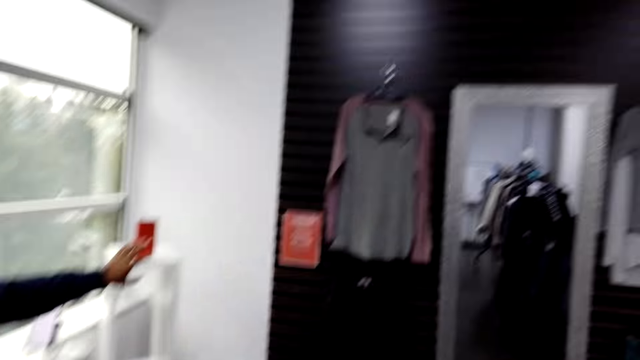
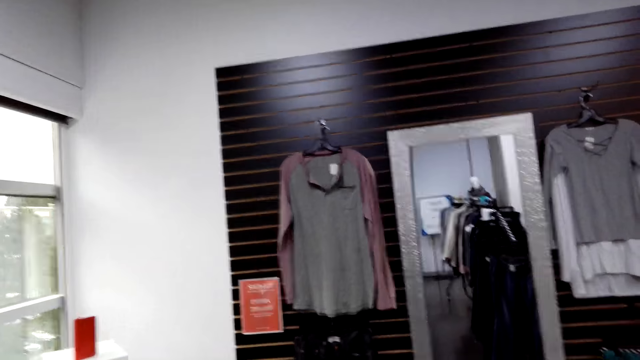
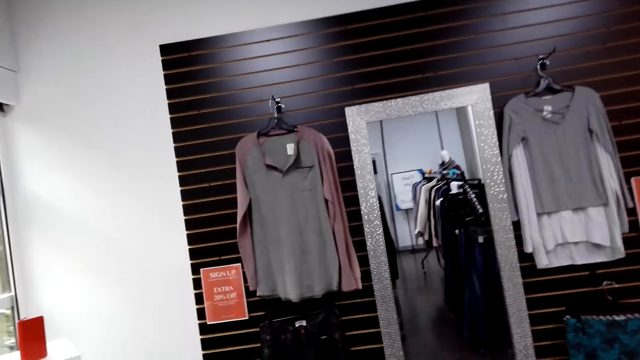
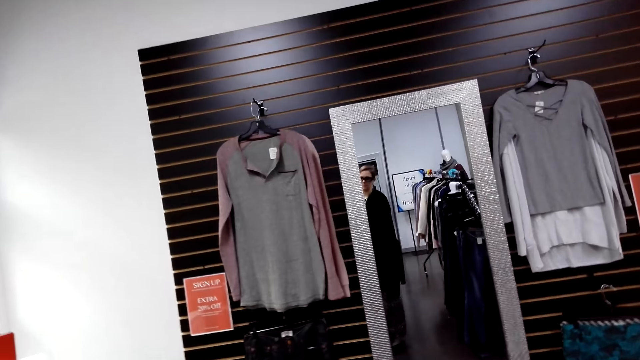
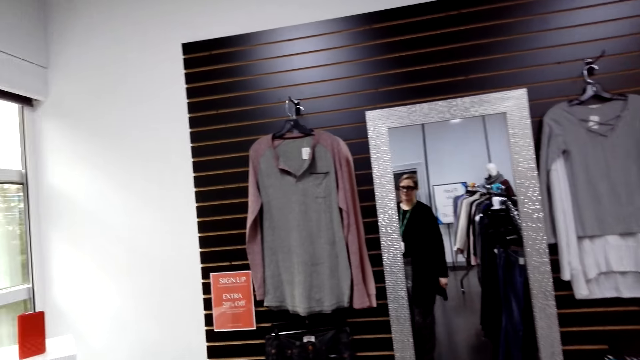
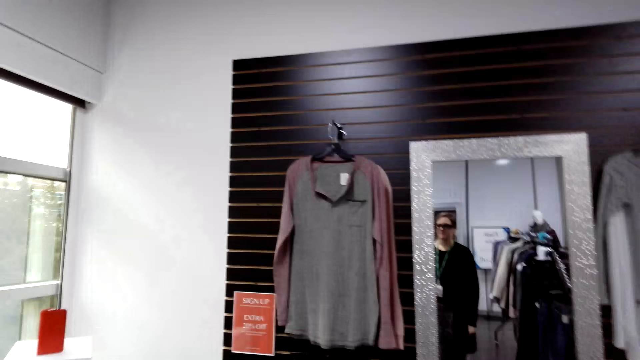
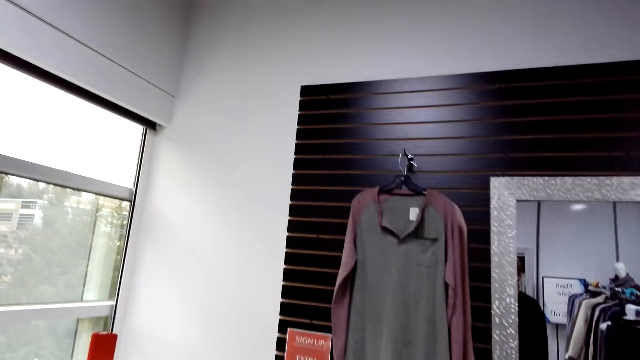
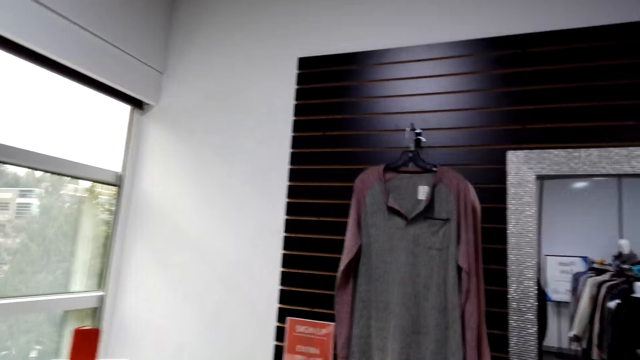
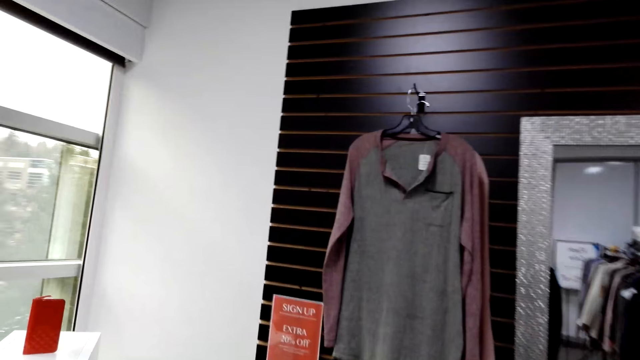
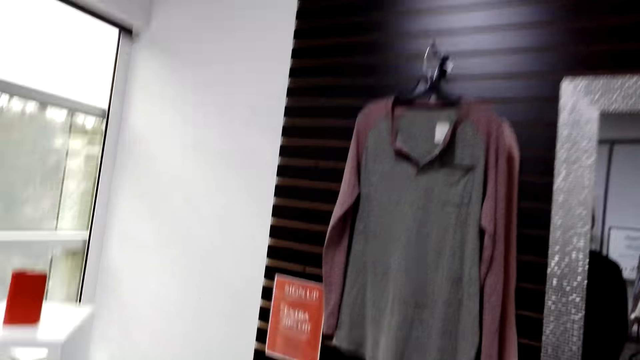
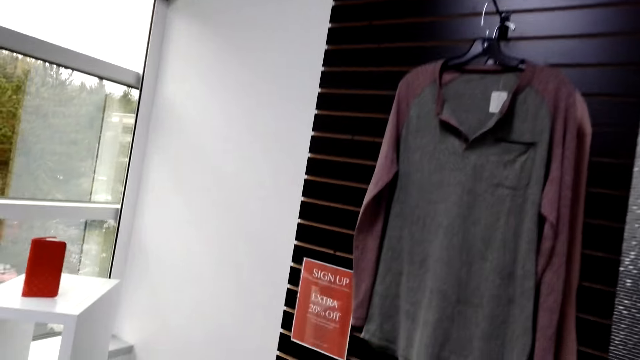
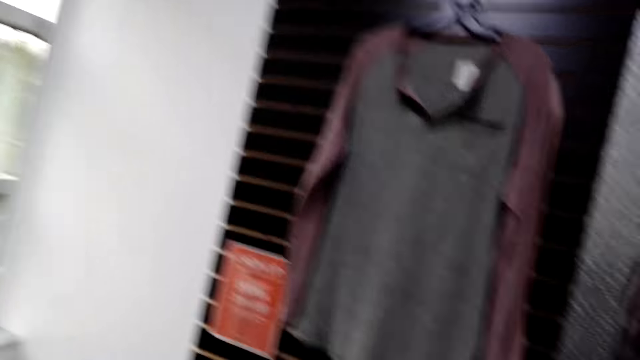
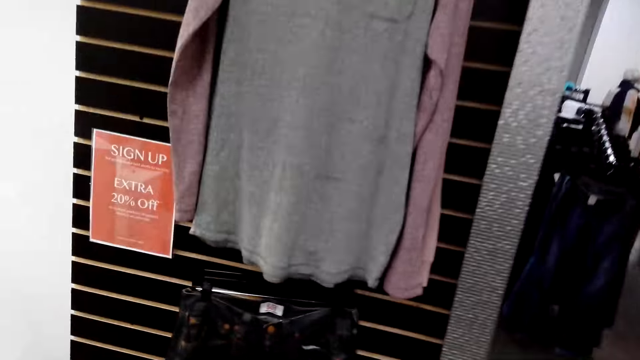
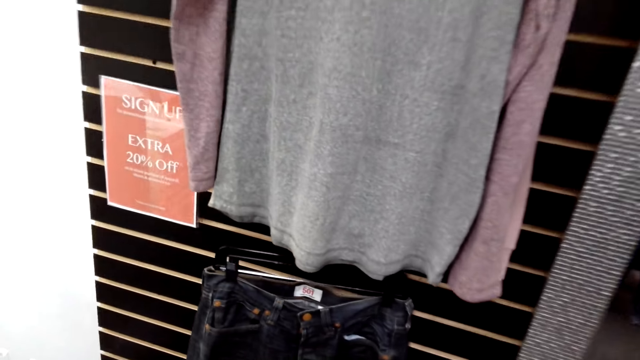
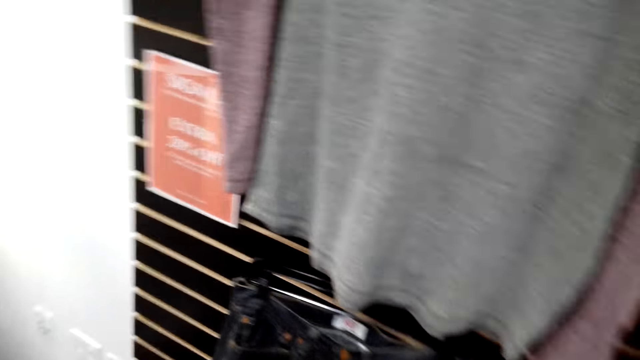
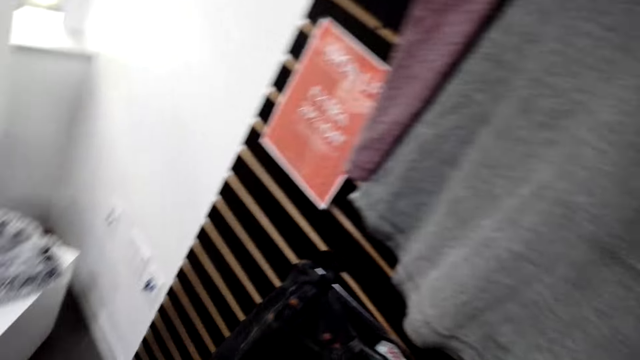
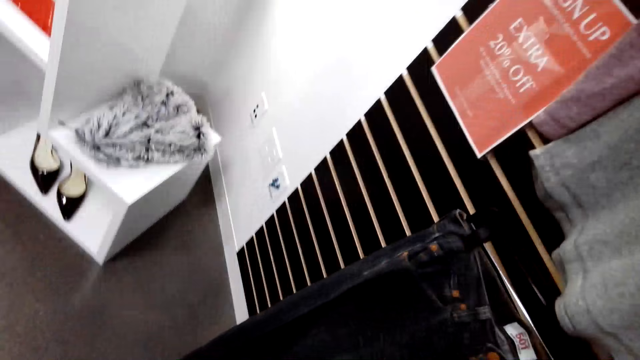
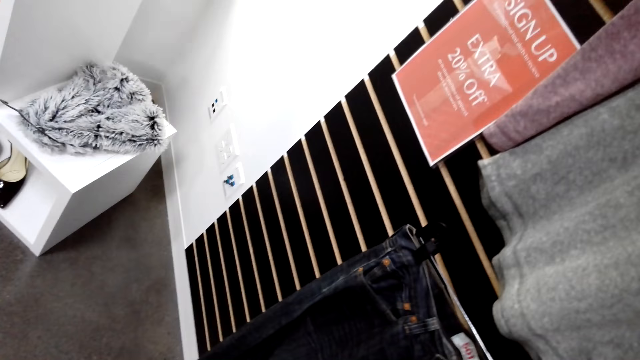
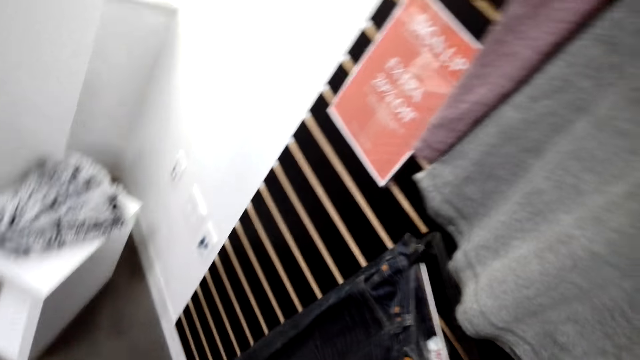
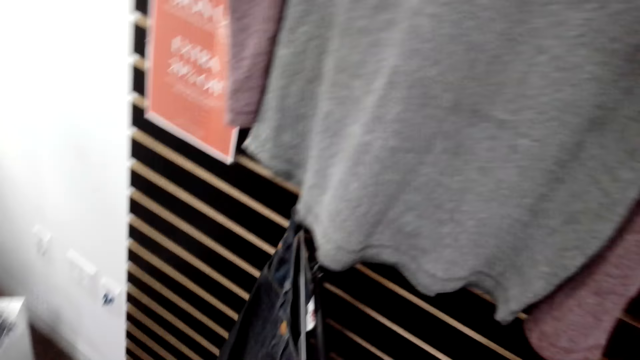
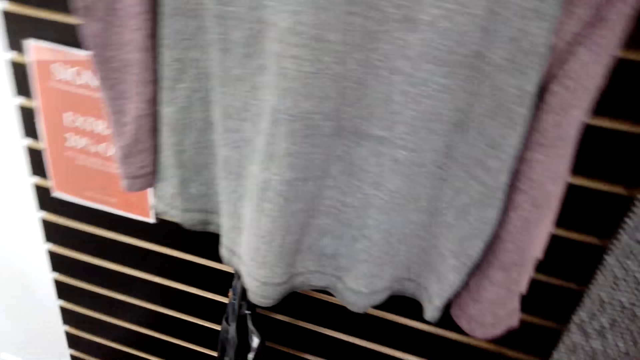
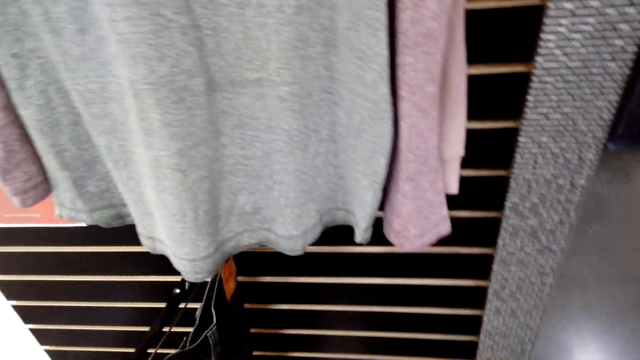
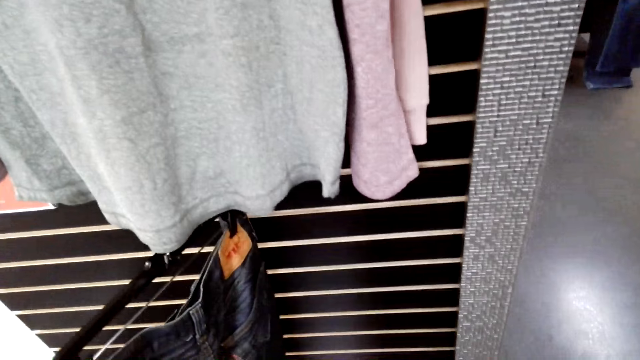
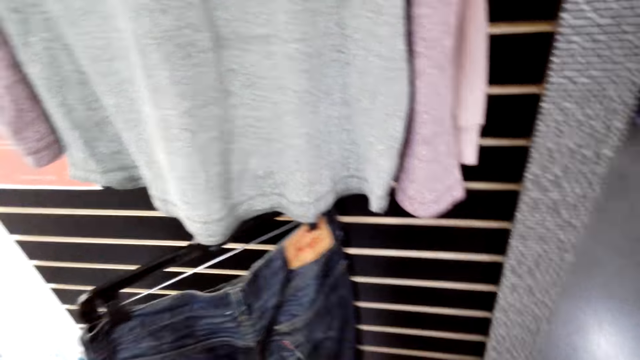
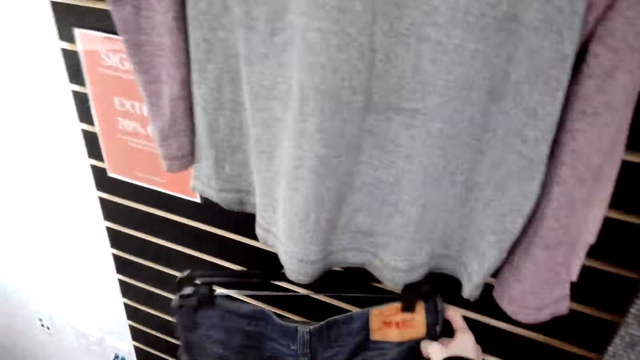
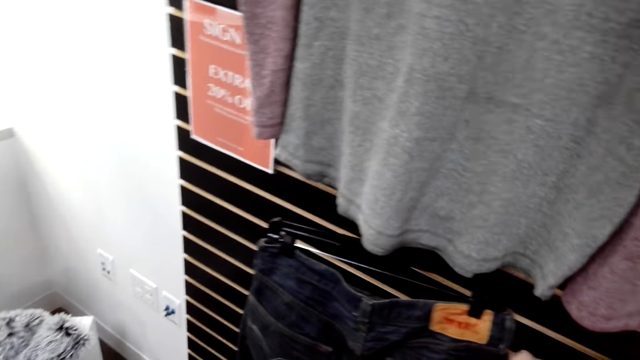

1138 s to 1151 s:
A cashier dialogues with the camera wearer. A man makes a gesture to the camera wearer. The camera wearer walks in a fashion boutique. The cashier dialogues with the camera wearer. The camera wearer walks in the fashion boutique. The cashier dialogues with the camera wearer. The camera wearer walks in the fashion boutique. They dialogue with another cashier. They stare at the clothes hung on the wall. They turn around a trouser.

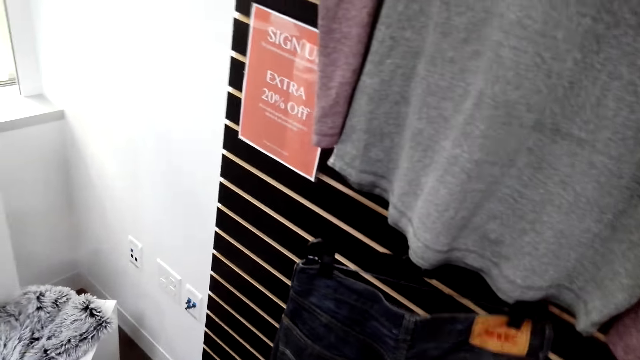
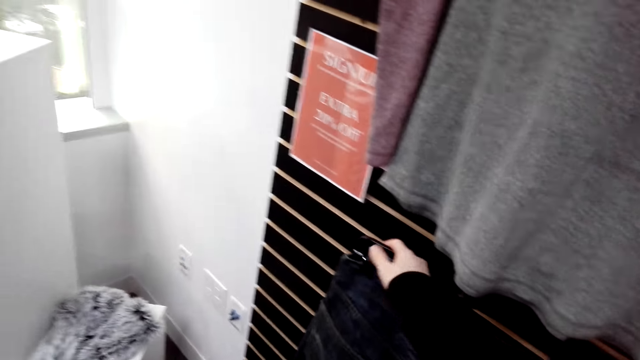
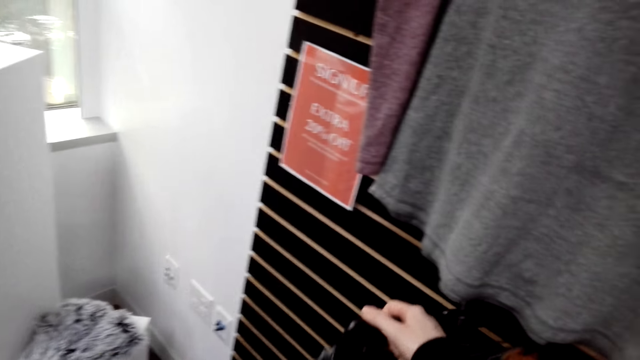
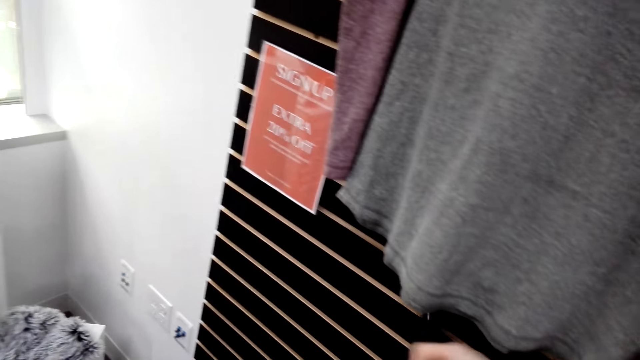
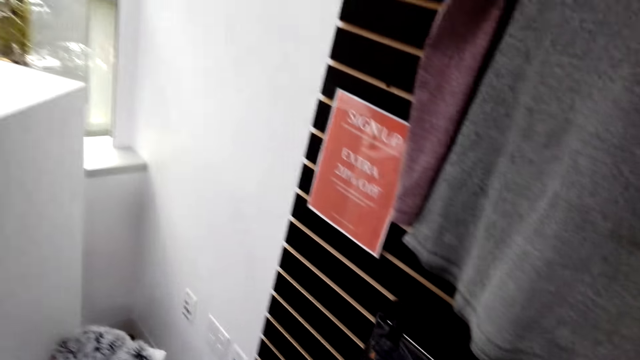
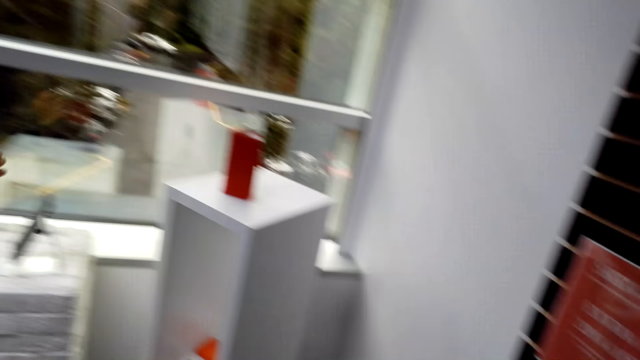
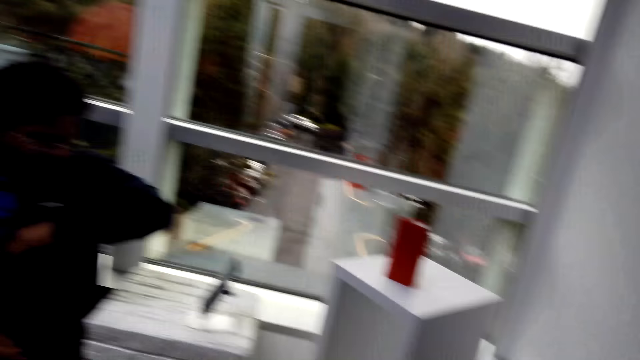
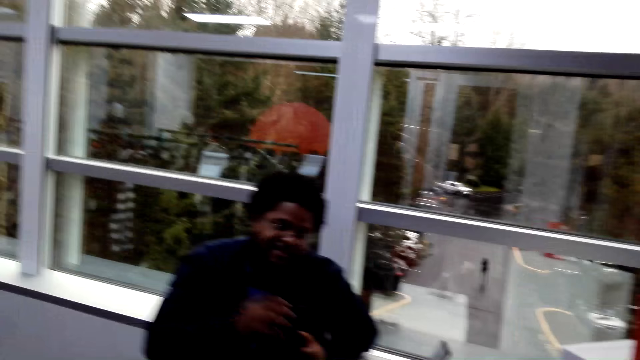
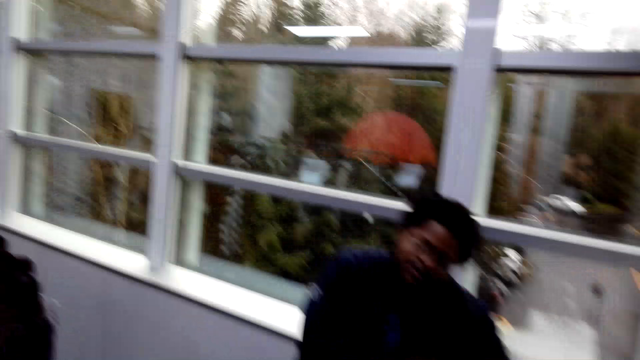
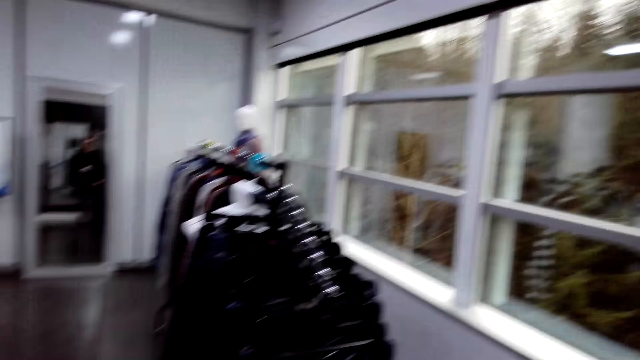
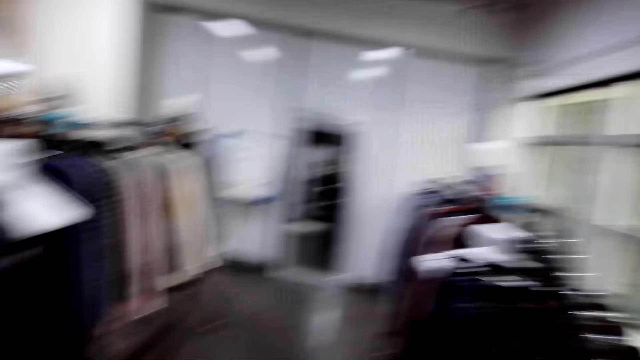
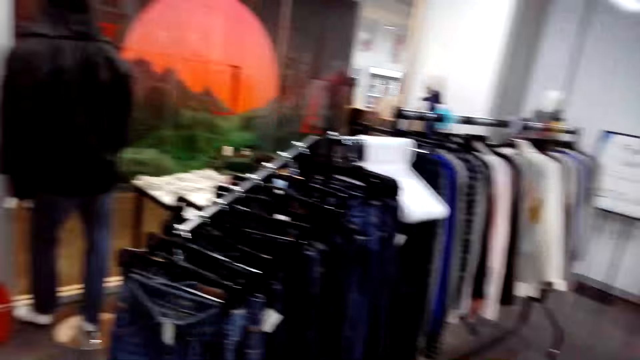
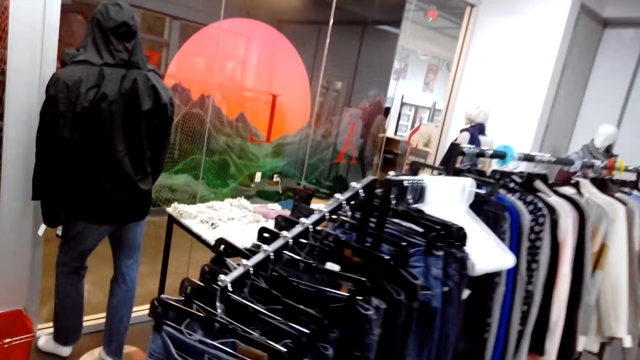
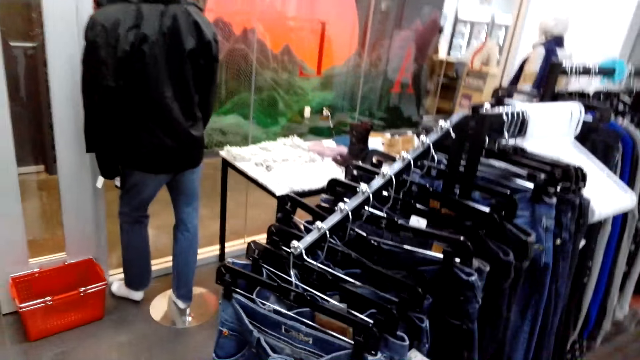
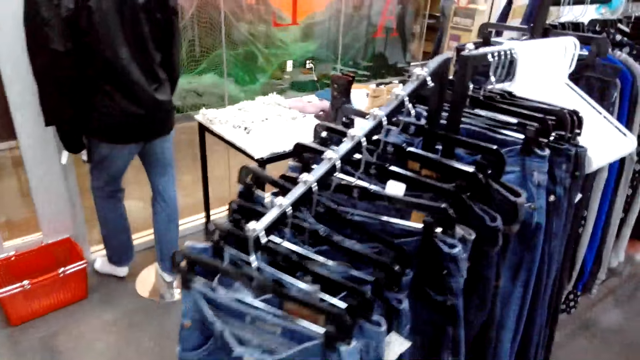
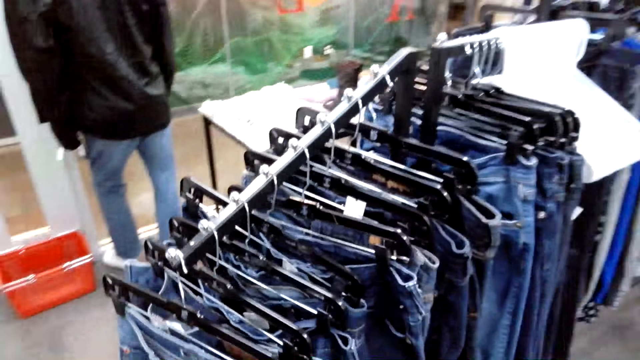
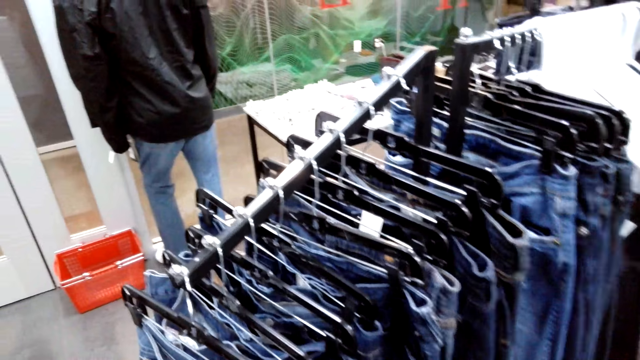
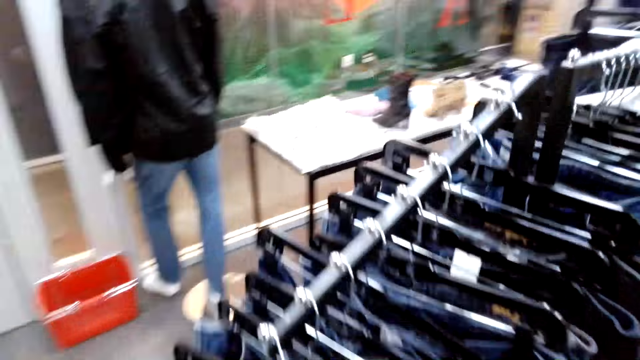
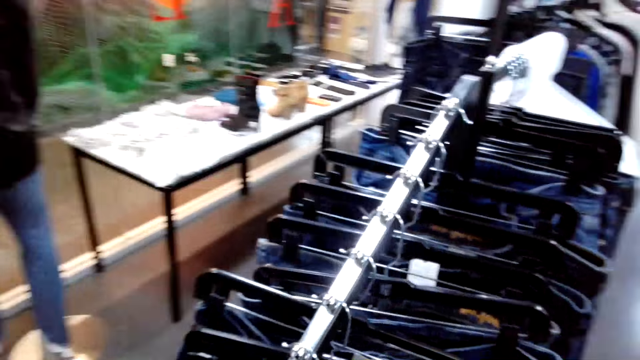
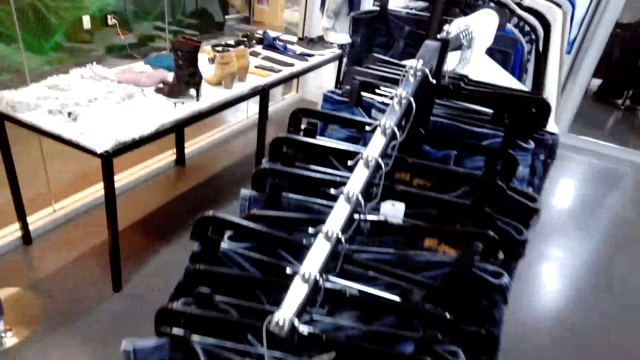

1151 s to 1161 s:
A cashier dialogues with the camera wearer. The camera wearer walks around the shop. They turn around. They walk in a fashion boutique.
